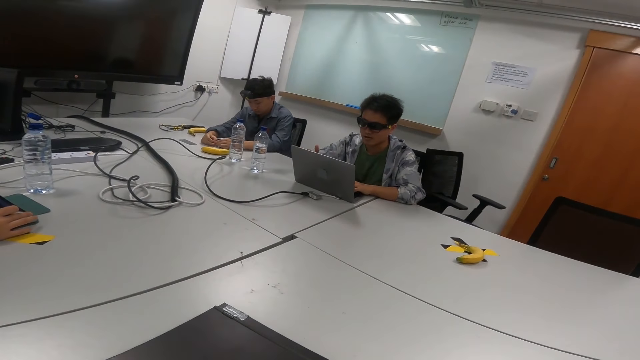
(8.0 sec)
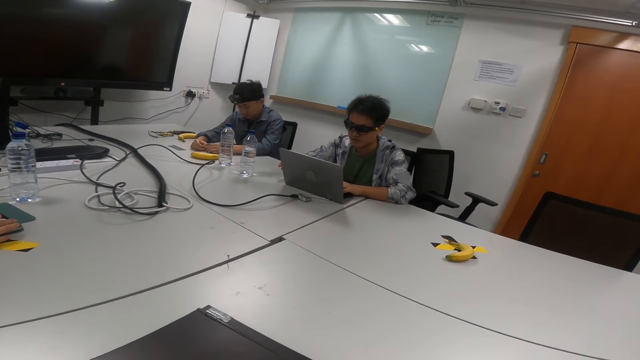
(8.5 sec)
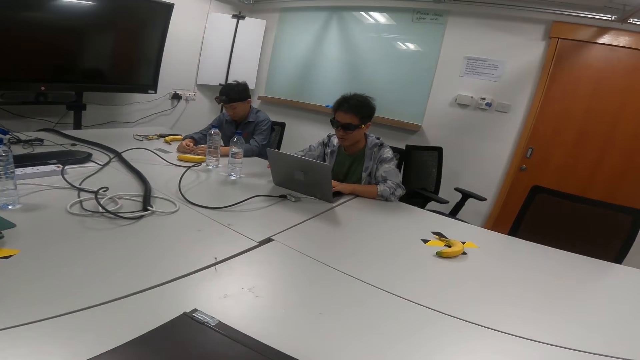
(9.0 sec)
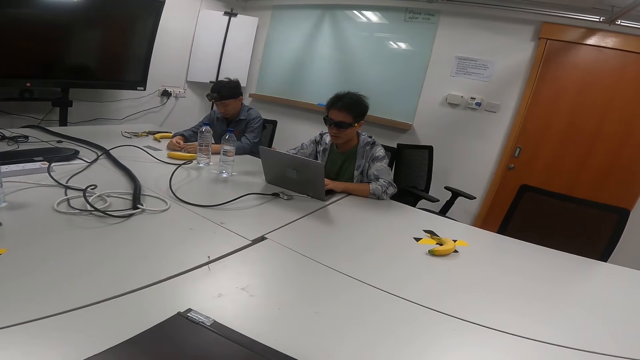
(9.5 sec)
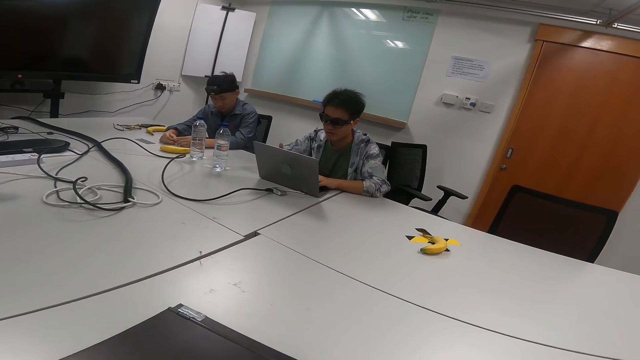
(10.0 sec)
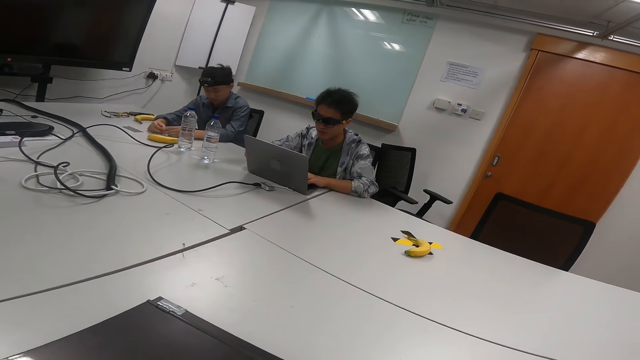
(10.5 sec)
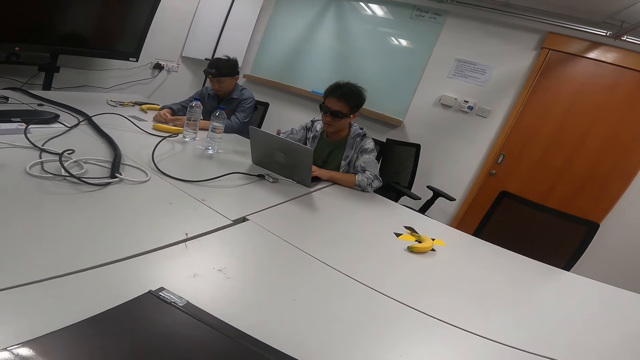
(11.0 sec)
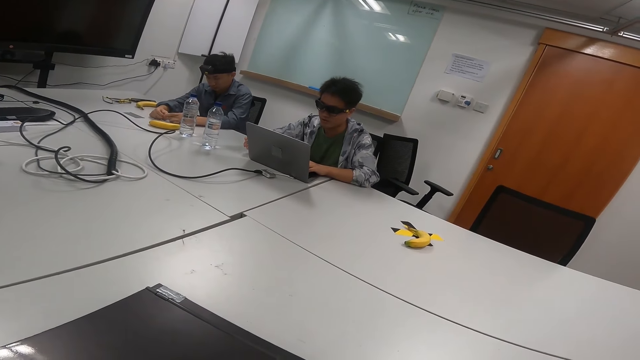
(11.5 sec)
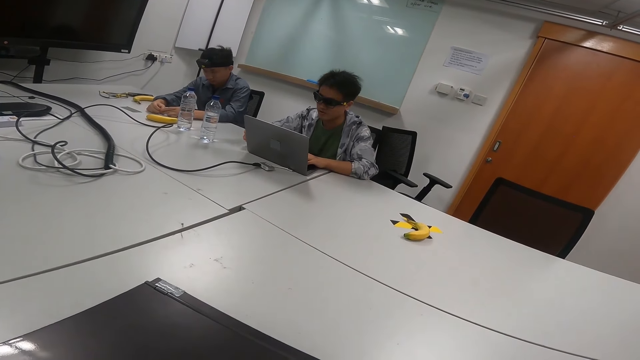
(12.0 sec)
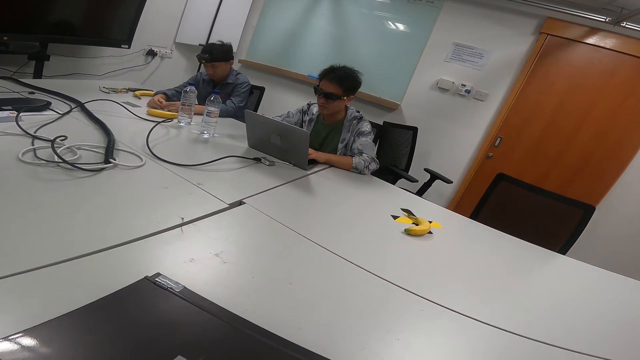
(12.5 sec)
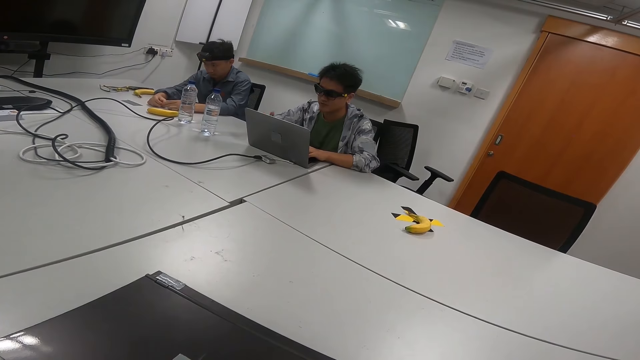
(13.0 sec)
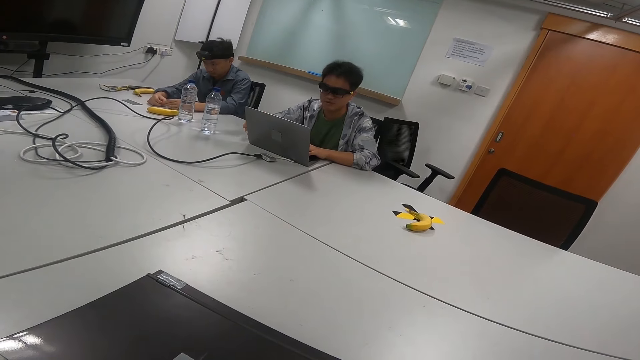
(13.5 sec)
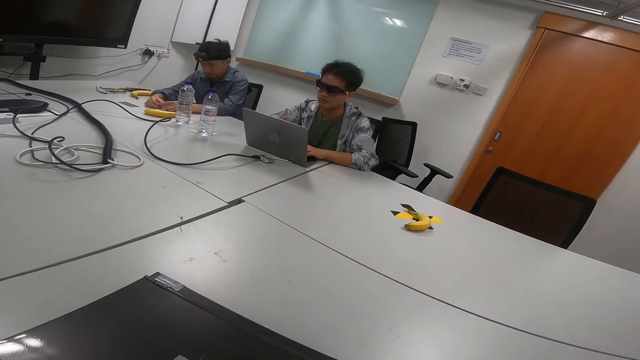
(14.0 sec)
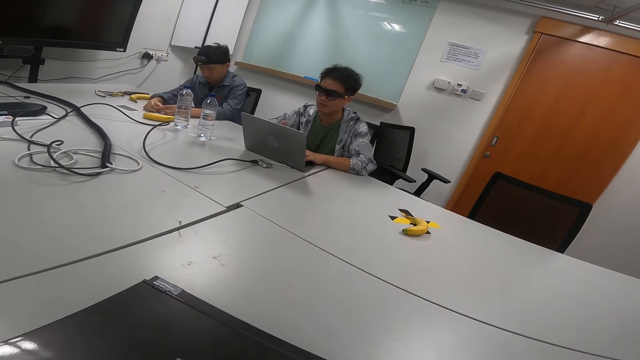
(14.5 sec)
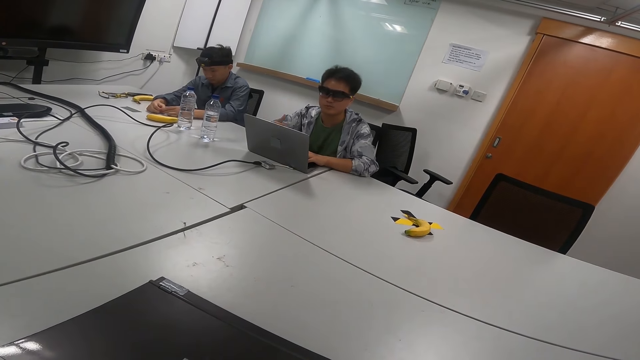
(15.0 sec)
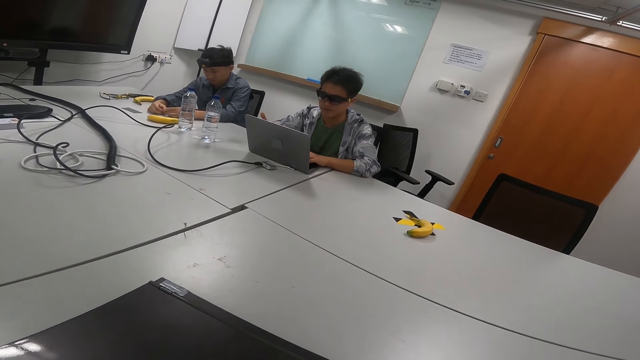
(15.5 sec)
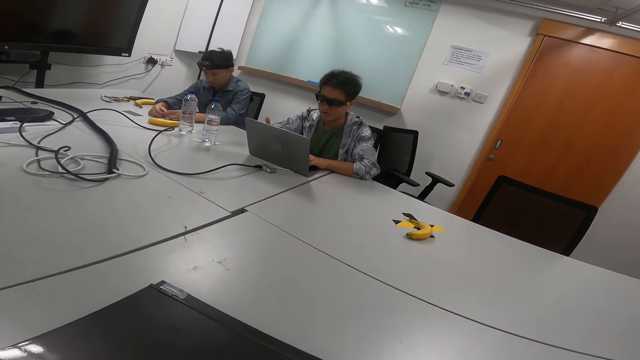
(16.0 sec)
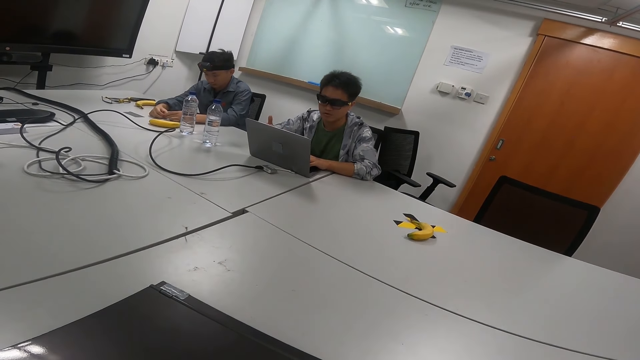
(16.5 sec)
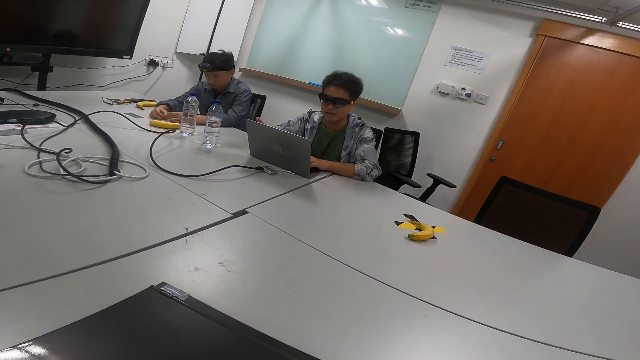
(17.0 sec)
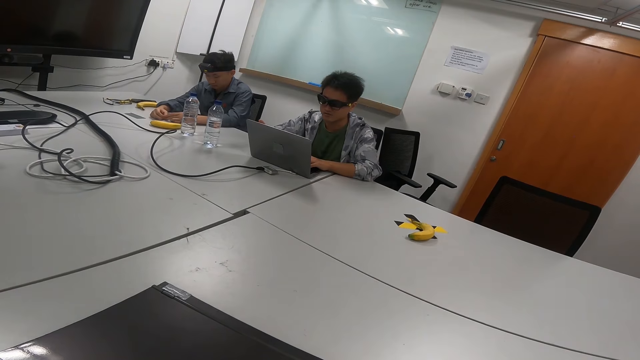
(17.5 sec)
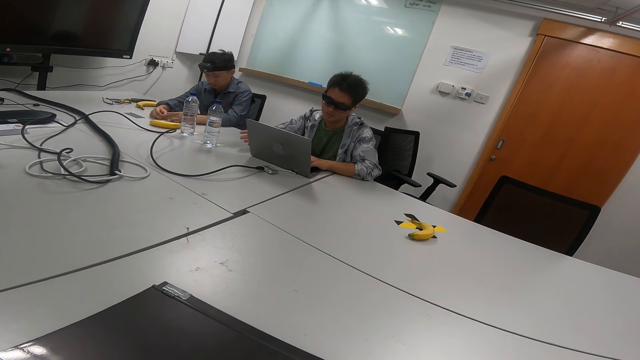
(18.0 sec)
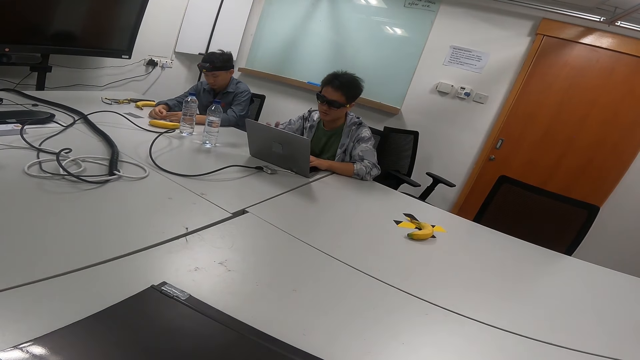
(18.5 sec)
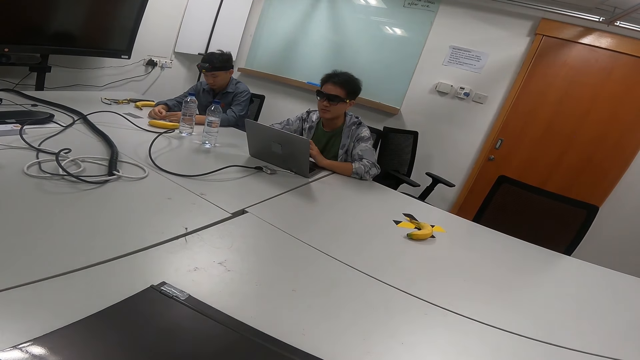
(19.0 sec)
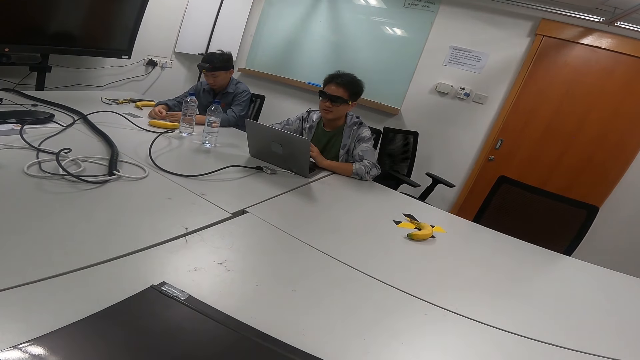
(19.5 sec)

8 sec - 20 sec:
A person reads aloud from the laptop.

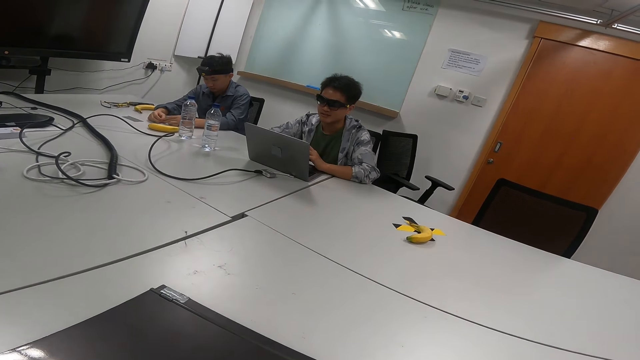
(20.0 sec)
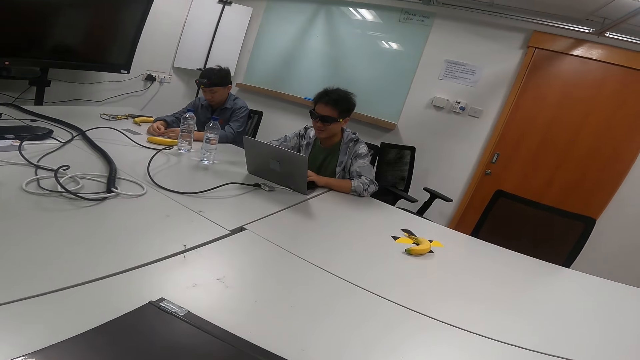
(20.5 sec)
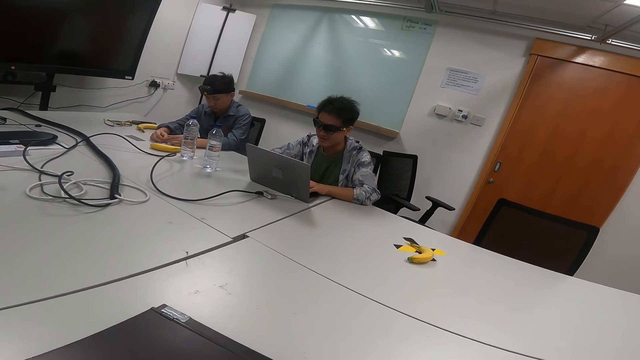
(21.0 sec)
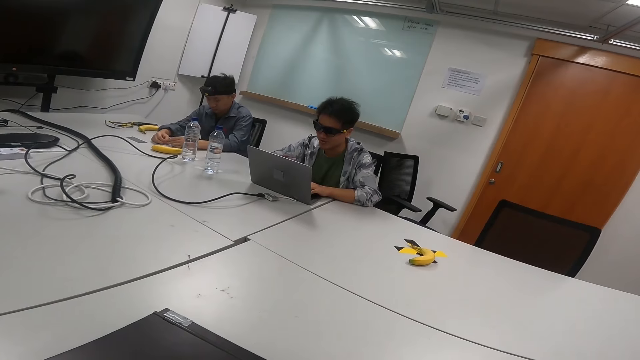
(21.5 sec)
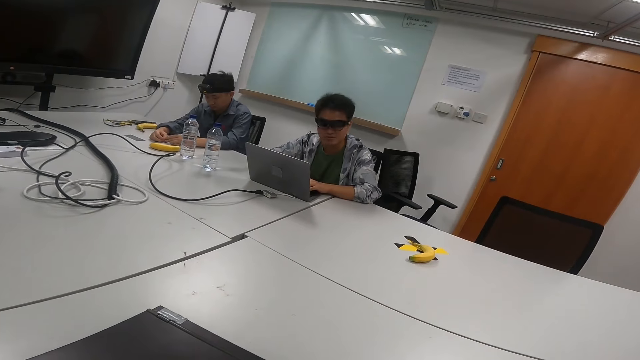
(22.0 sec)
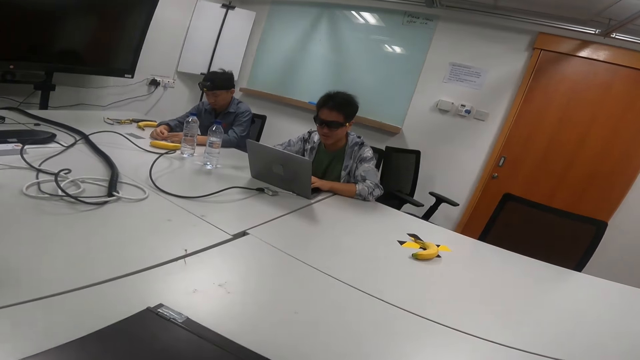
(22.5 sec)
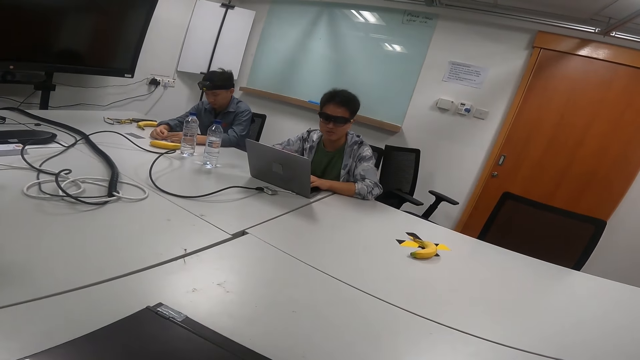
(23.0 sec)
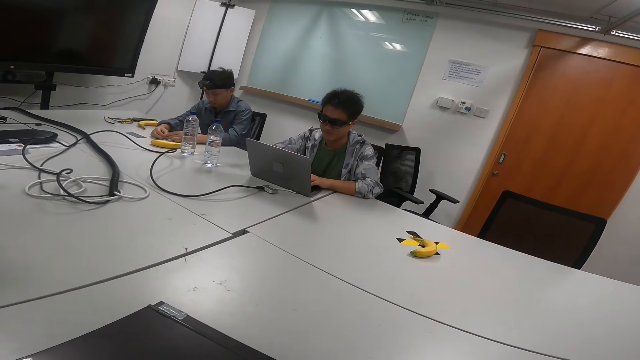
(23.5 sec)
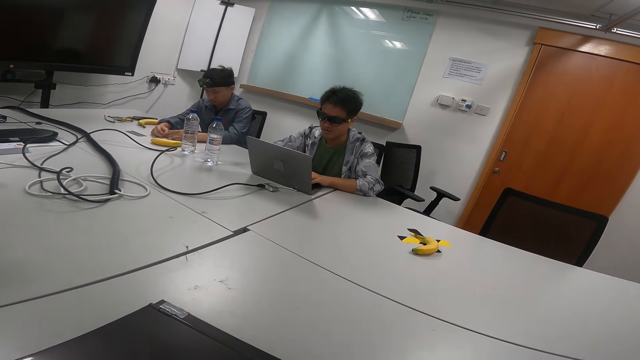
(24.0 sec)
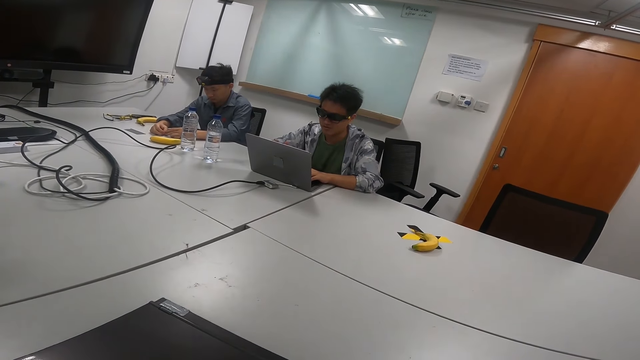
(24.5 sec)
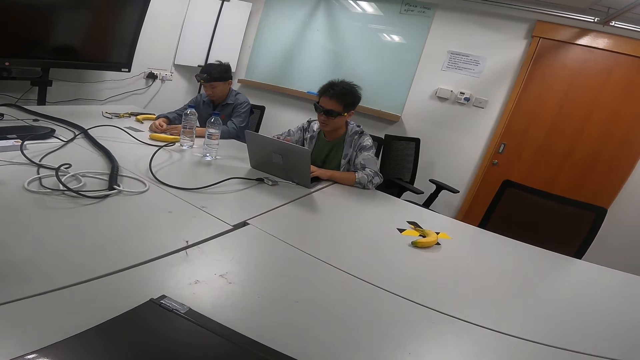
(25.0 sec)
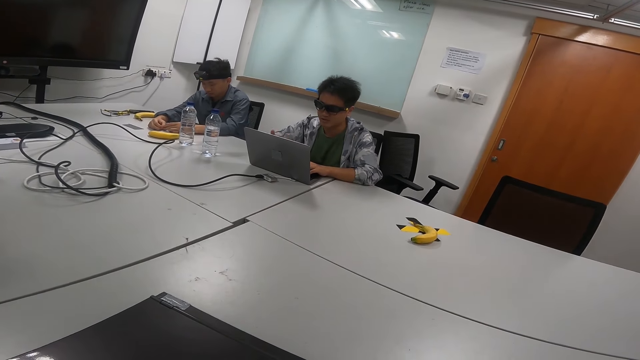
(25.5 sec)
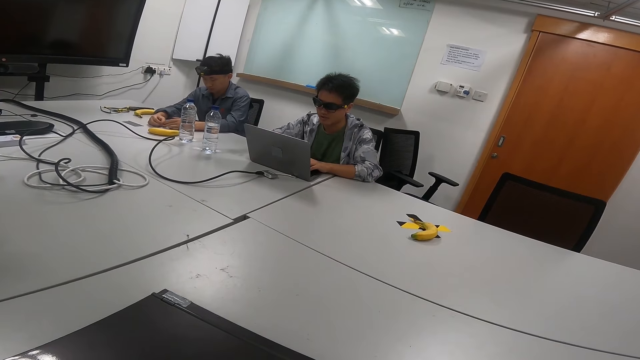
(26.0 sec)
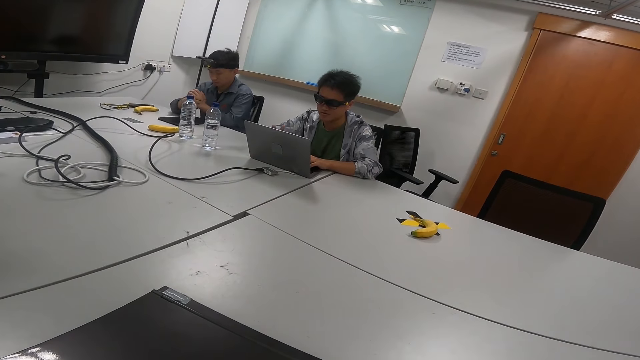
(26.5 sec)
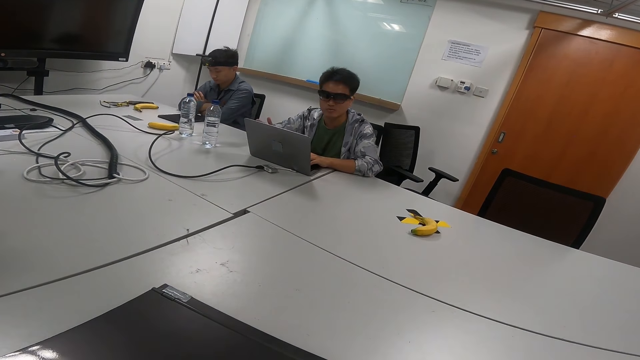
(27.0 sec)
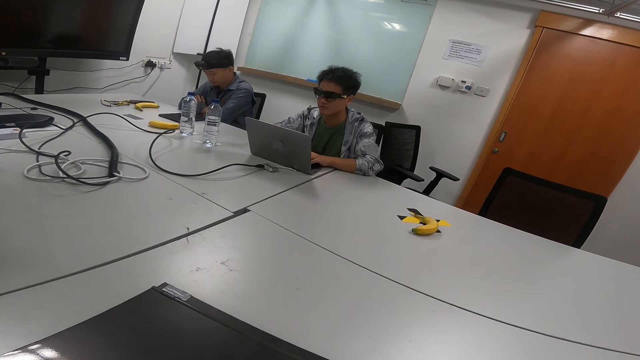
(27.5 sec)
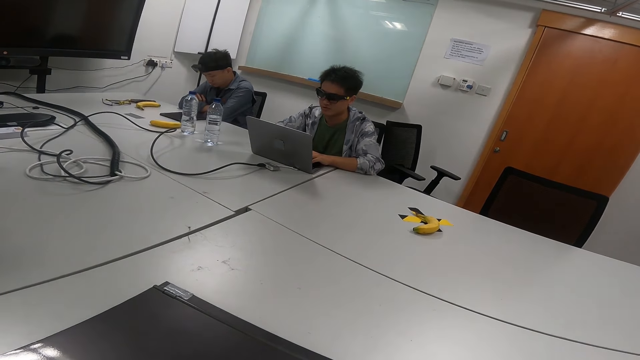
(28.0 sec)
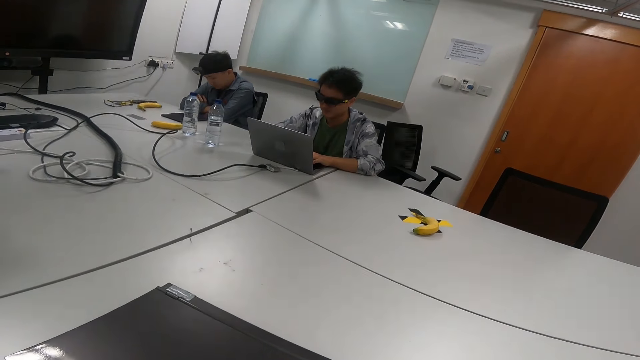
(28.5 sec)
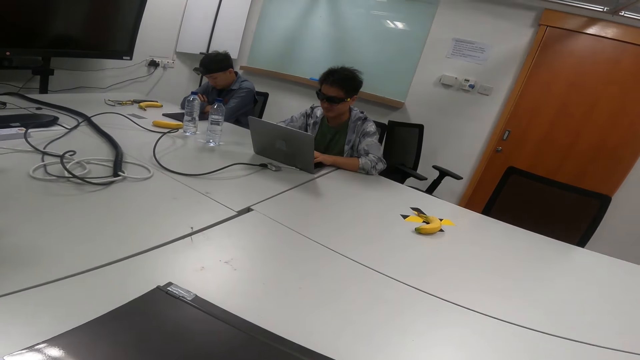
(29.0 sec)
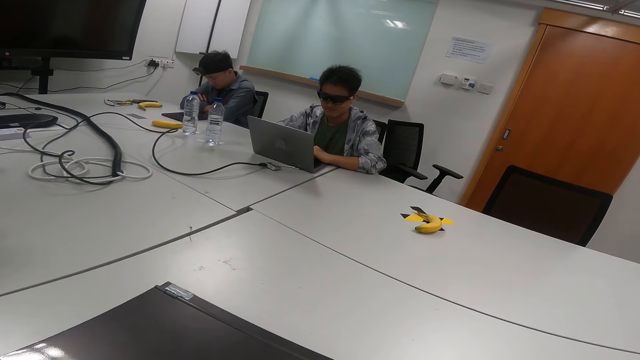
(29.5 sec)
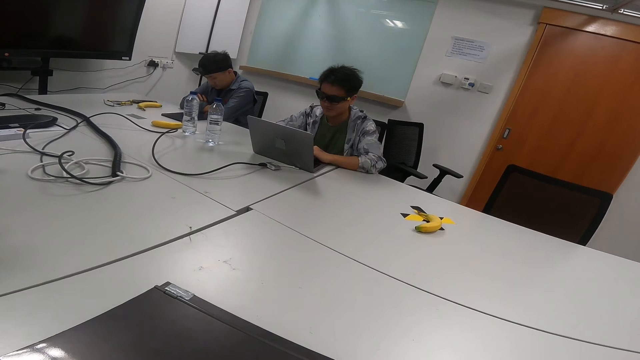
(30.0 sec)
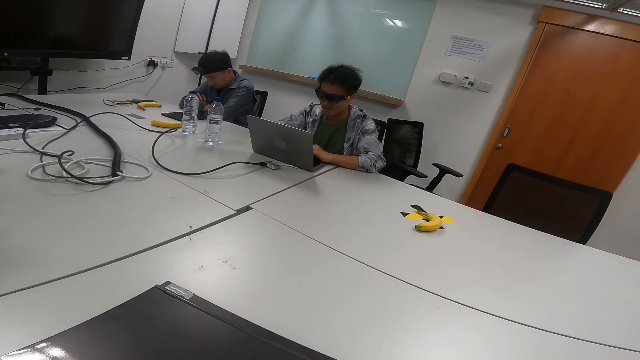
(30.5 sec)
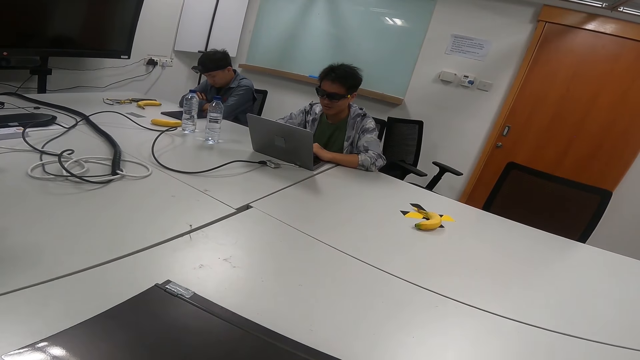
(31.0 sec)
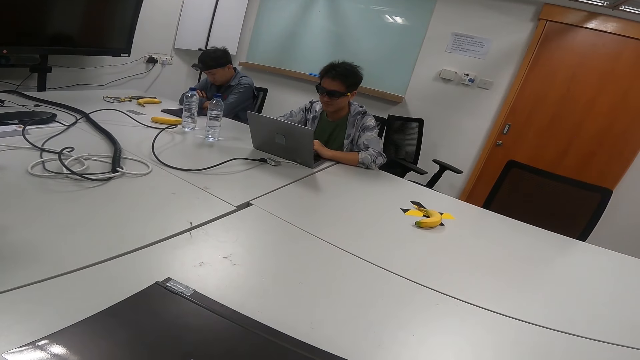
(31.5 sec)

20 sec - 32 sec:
A person folds hands.
